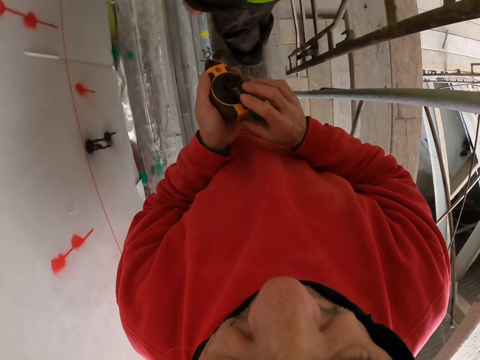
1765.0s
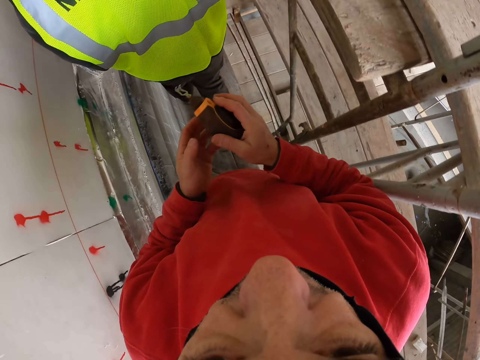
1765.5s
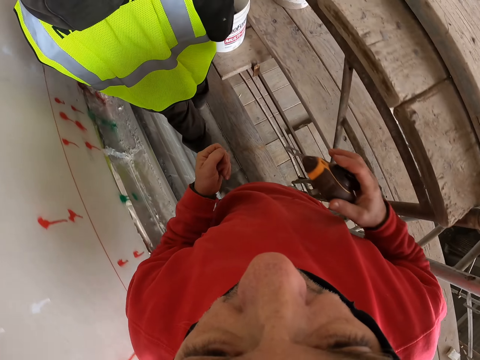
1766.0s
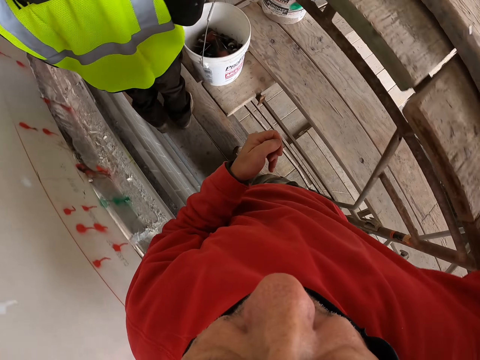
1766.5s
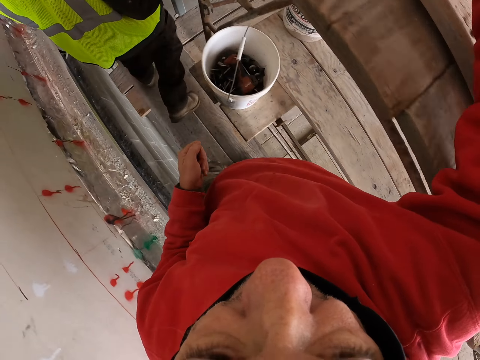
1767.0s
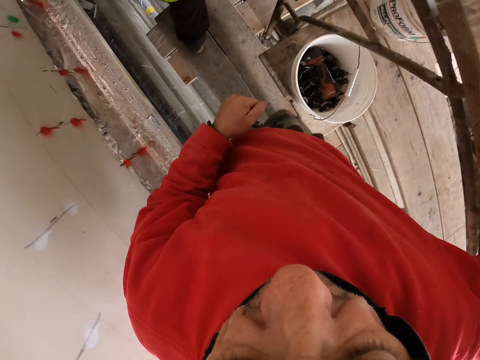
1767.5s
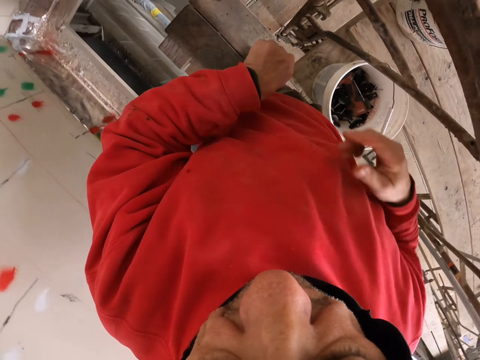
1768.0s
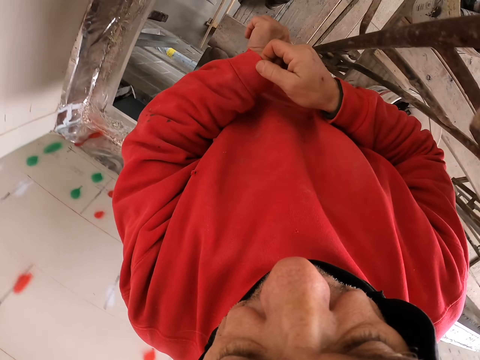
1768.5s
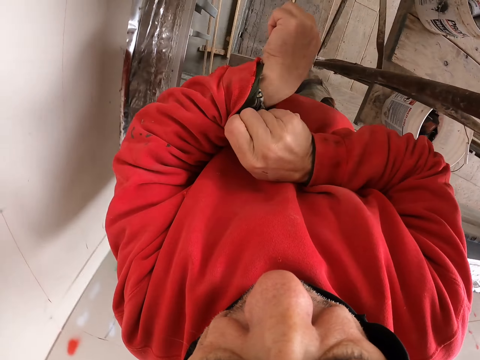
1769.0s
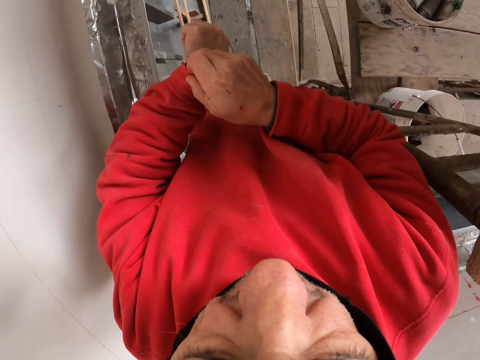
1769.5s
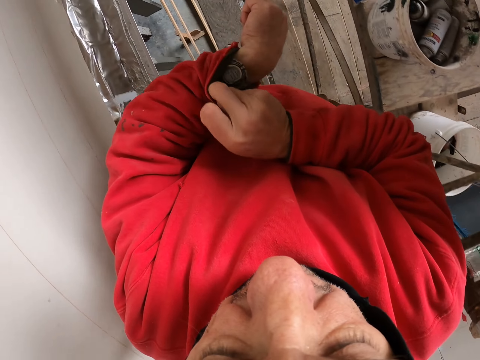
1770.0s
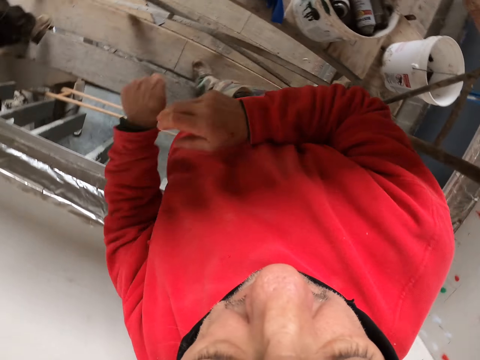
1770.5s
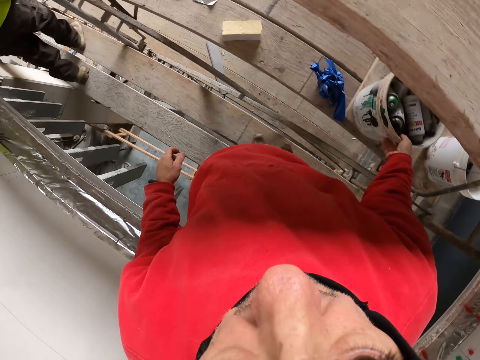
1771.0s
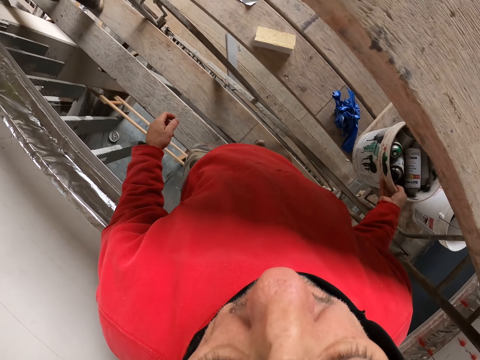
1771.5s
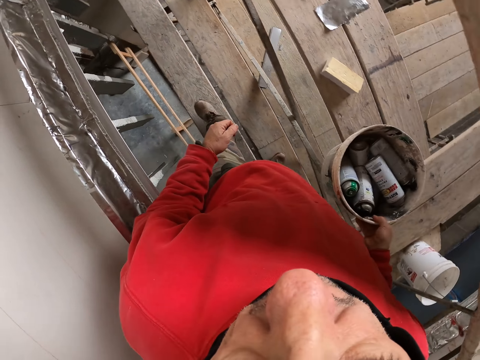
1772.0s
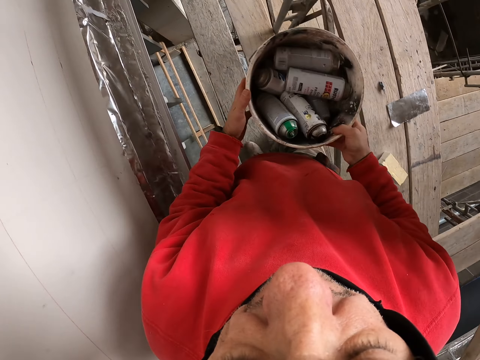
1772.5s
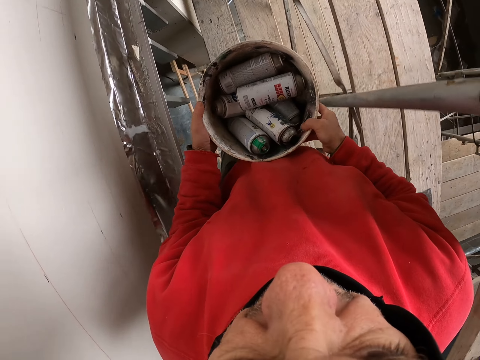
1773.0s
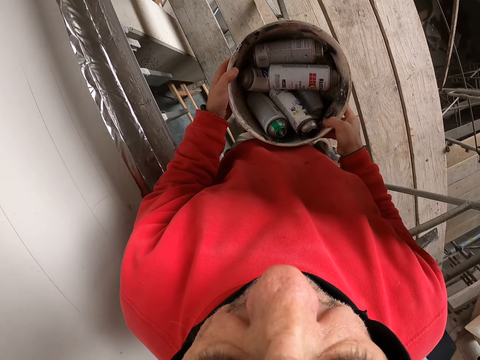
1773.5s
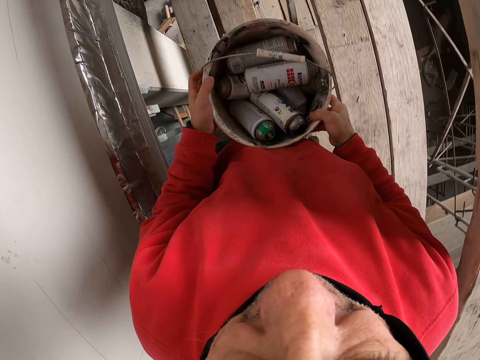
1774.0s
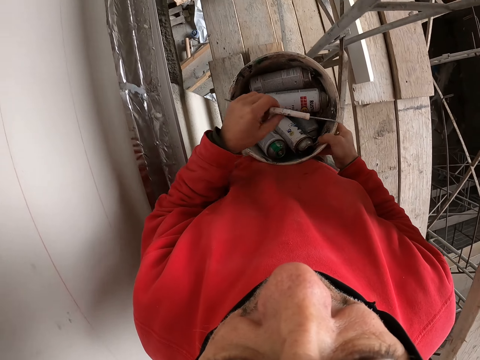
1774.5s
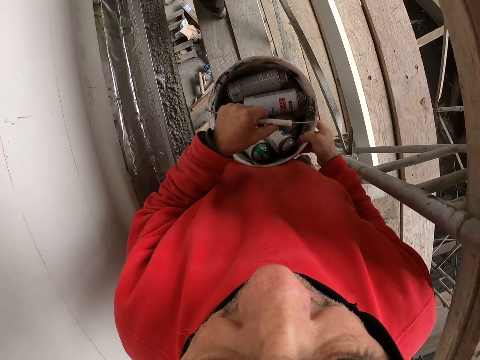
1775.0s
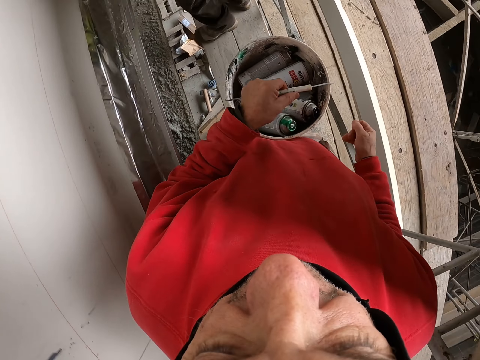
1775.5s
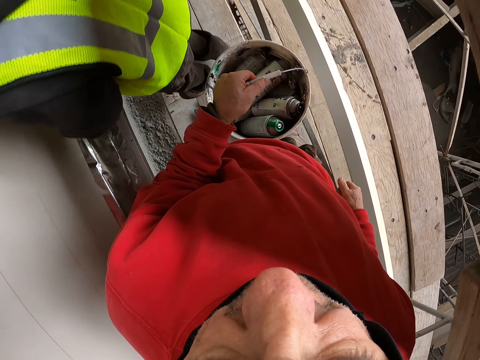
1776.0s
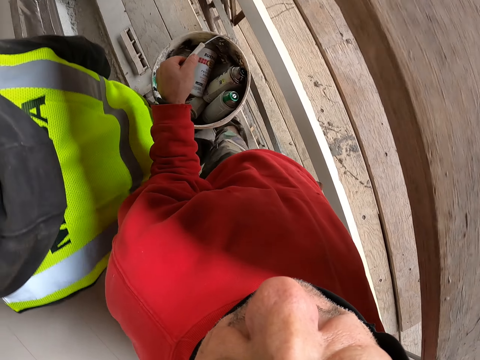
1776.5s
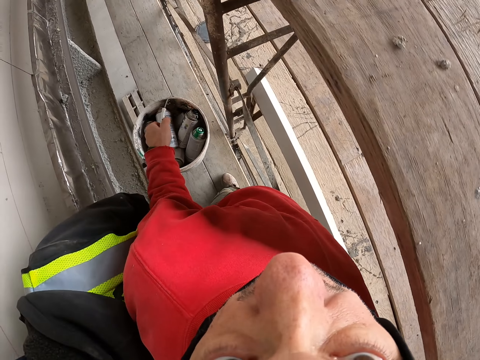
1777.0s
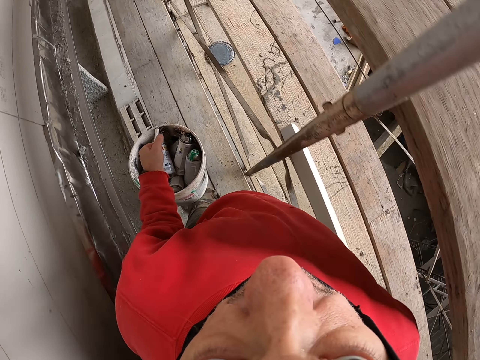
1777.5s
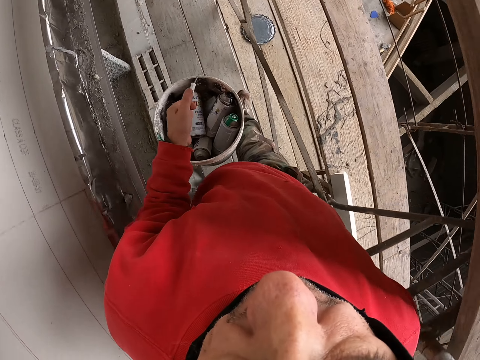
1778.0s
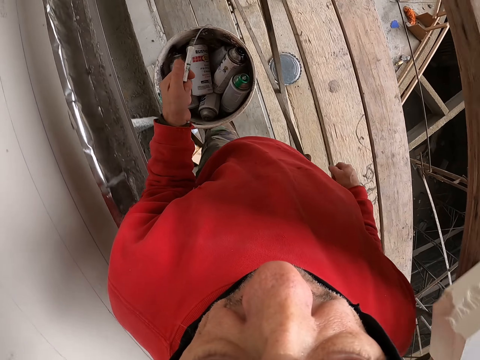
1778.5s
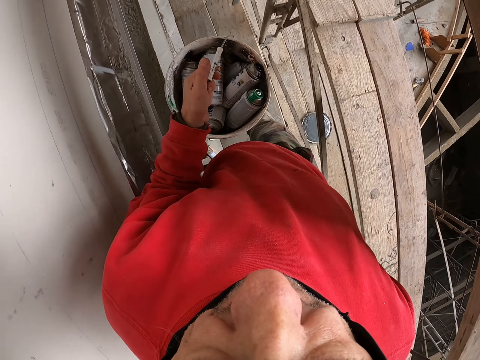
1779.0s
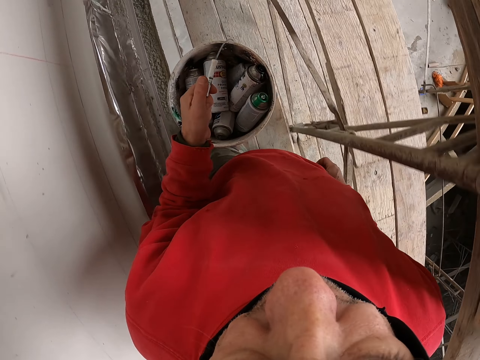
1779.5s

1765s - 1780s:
The camera wearer walks a few steps. She looks at her watch. She picks up a bucket of sprays. She walks on the piece of wood.

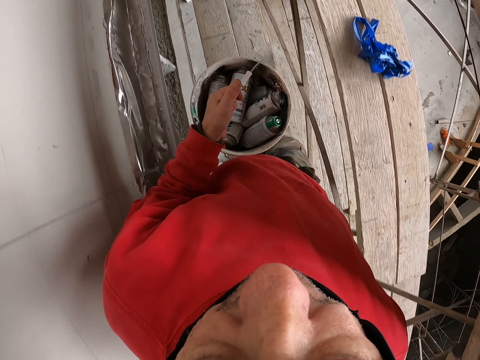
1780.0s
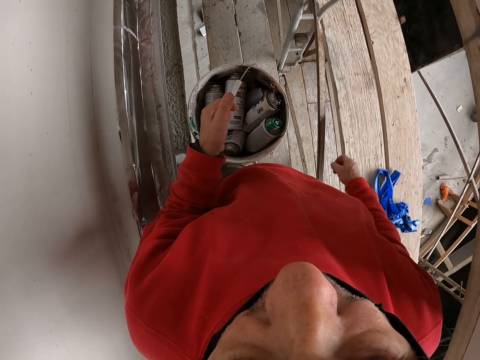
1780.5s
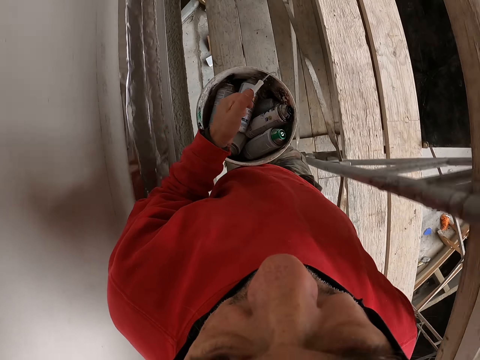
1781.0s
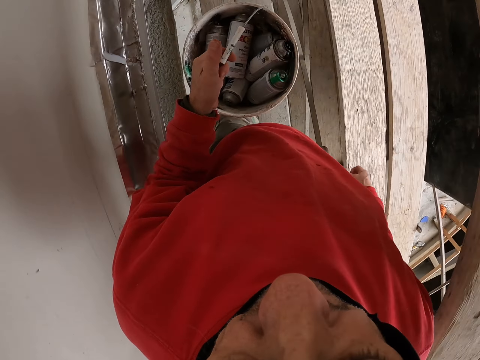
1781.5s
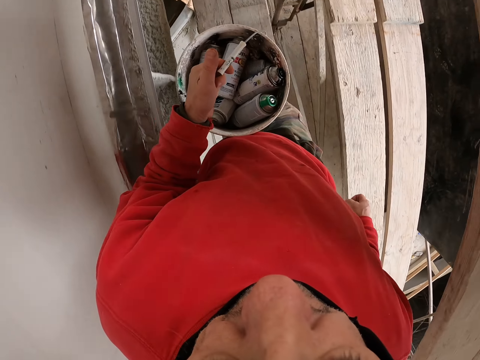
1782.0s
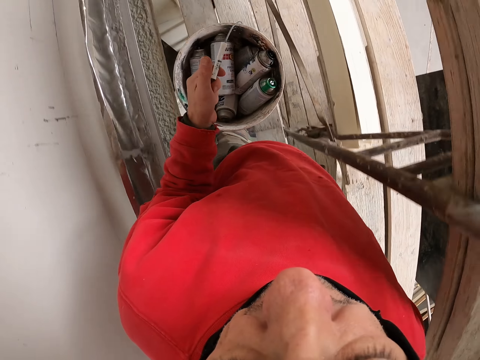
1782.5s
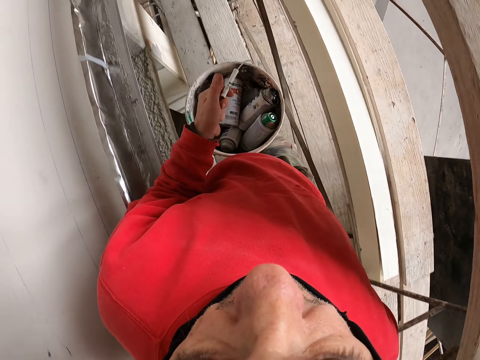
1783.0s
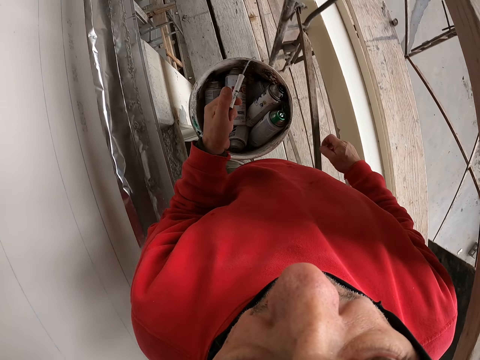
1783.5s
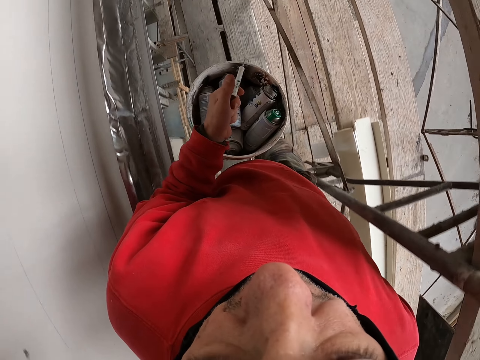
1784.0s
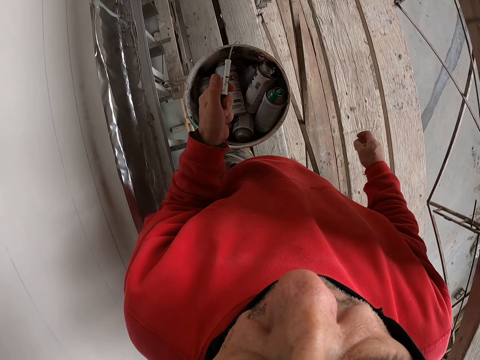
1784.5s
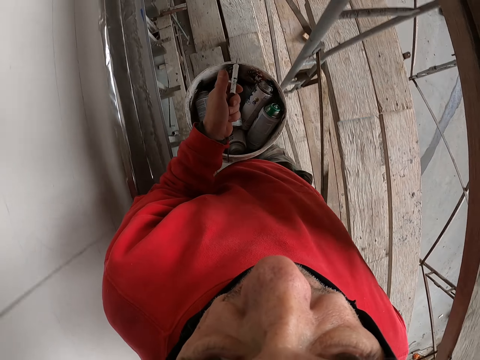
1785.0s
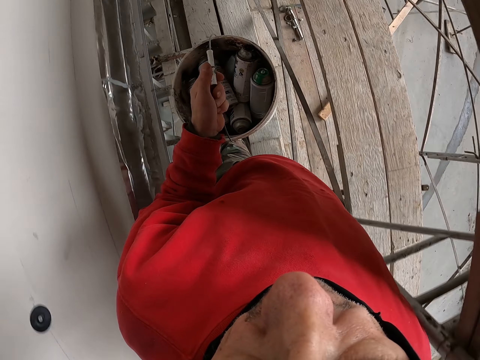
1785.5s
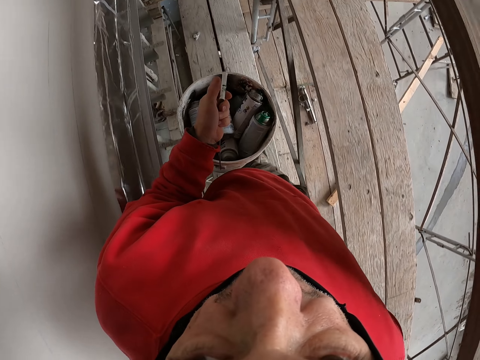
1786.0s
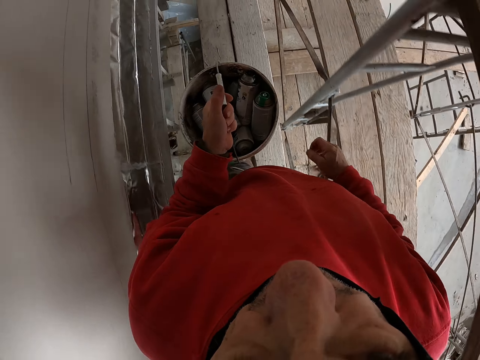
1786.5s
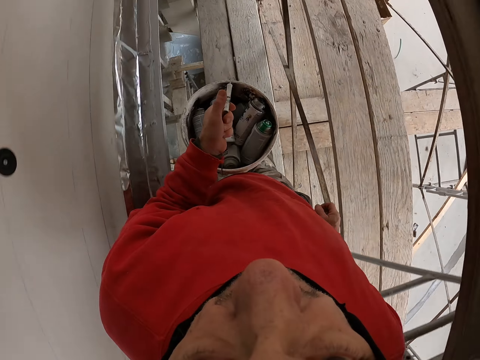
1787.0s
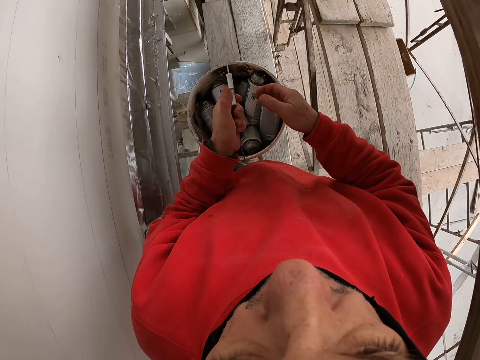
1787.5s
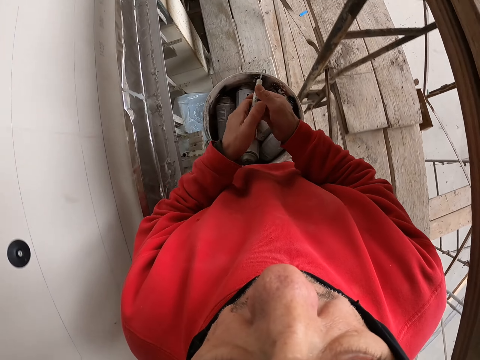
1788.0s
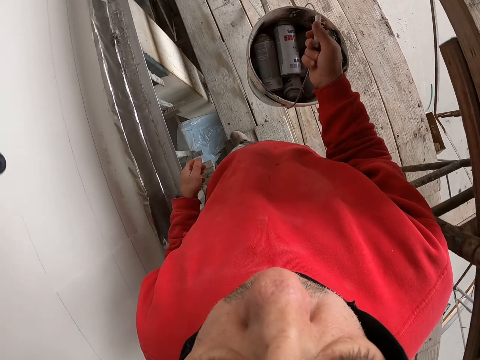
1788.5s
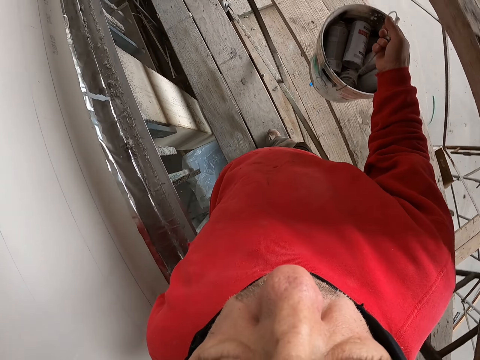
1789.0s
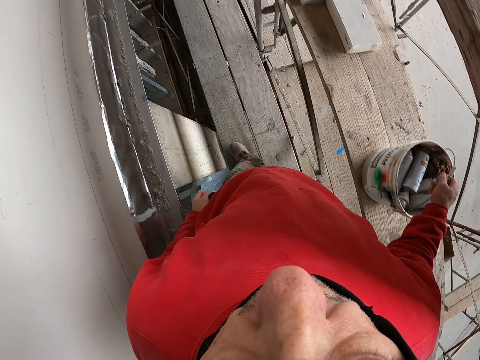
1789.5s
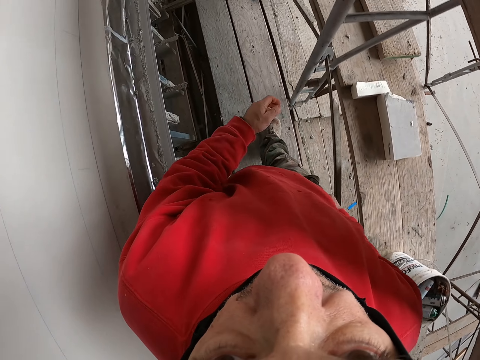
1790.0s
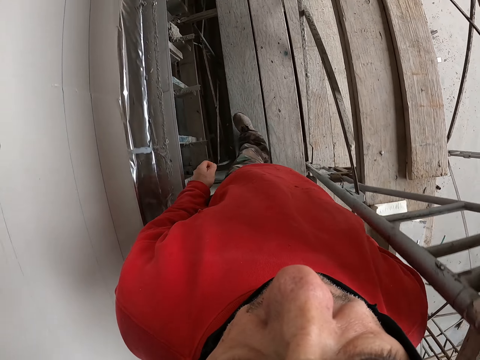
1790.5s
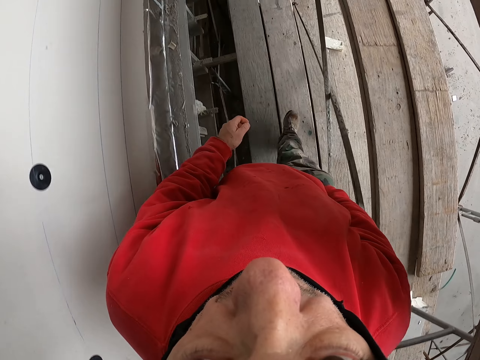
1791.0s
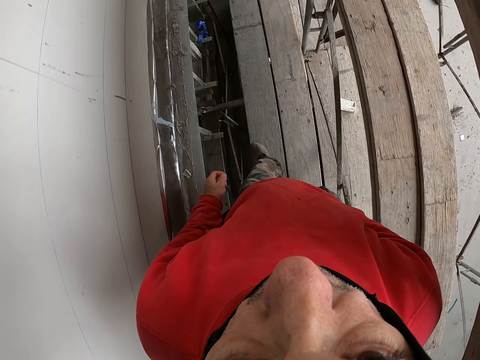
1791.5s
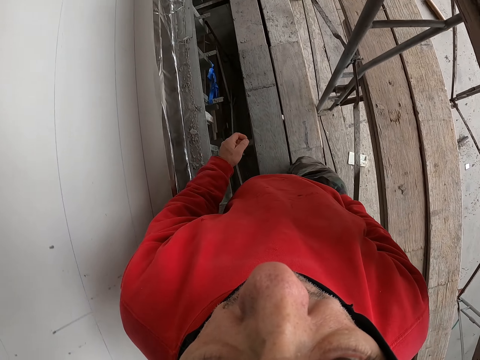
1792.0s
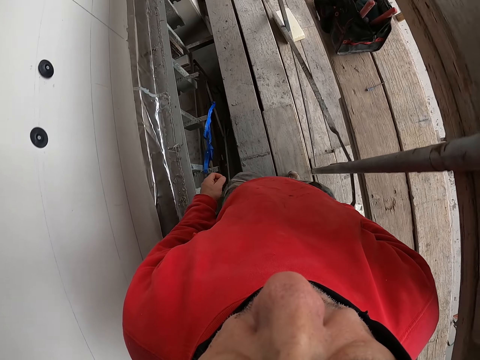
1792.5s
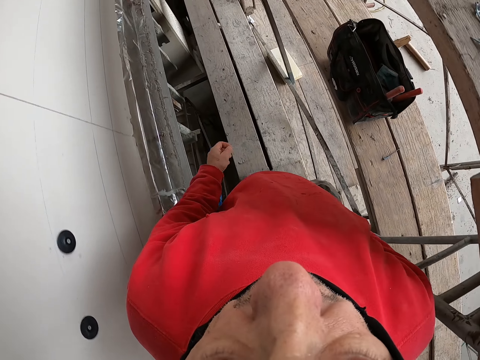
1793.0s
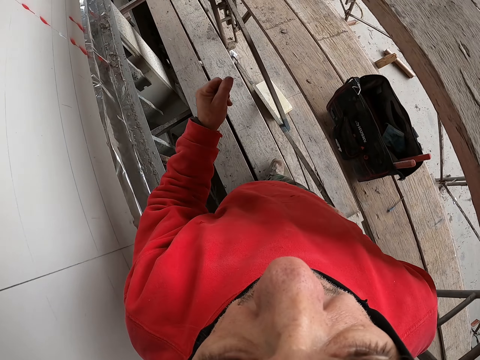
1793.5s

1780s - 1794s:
The camera wearer puts down the bucket of sprays. They walk on the piece of wood.
